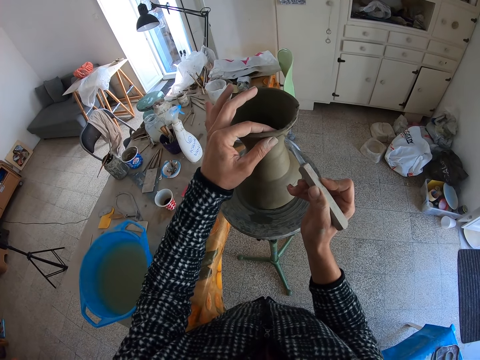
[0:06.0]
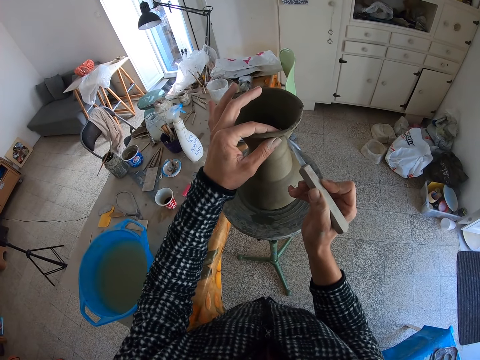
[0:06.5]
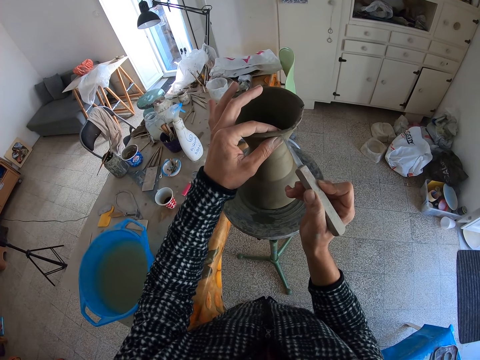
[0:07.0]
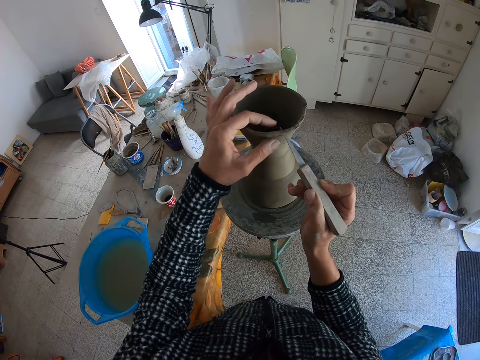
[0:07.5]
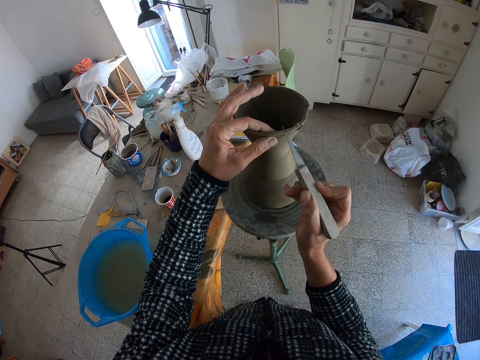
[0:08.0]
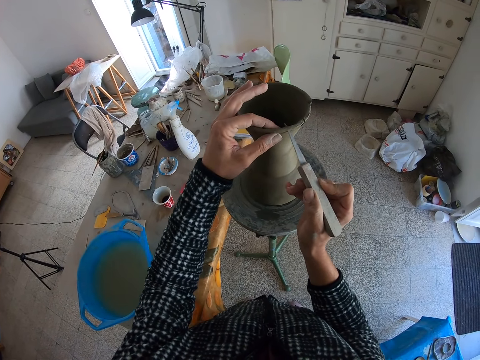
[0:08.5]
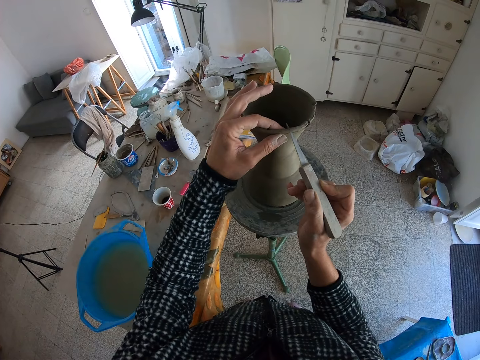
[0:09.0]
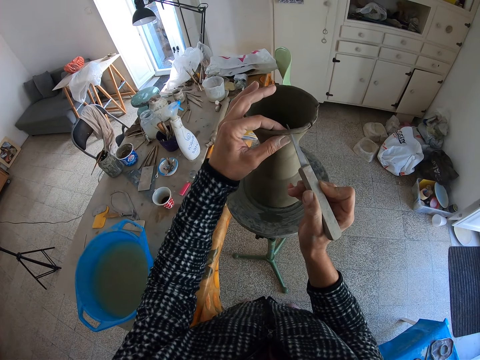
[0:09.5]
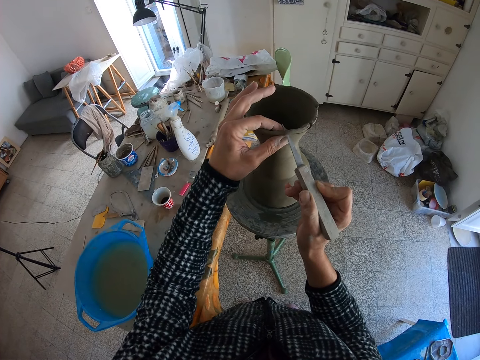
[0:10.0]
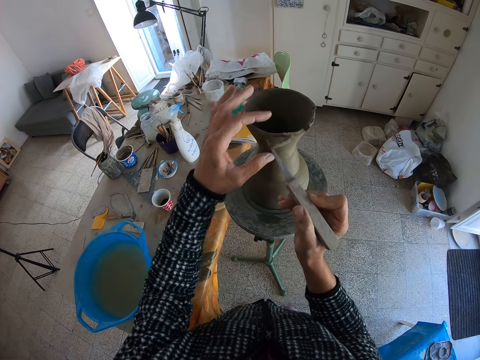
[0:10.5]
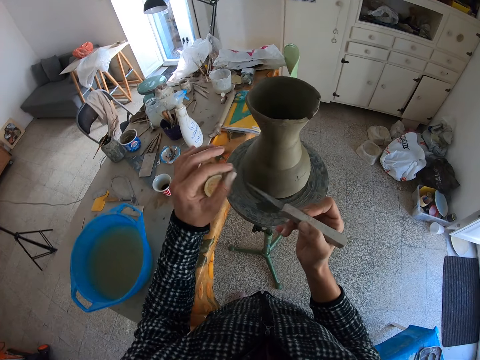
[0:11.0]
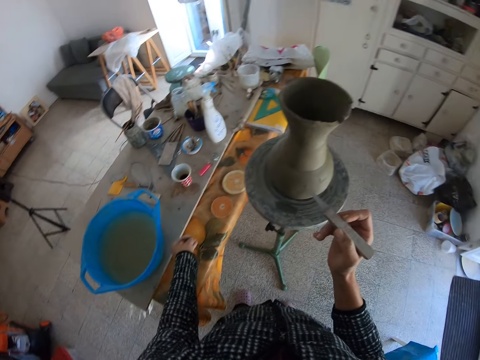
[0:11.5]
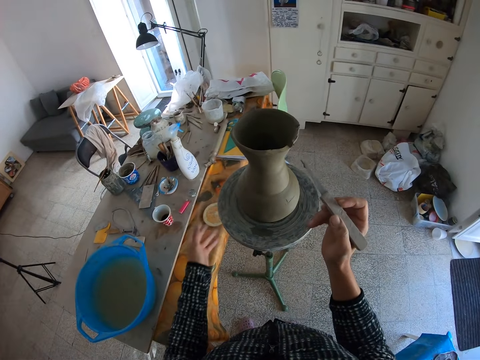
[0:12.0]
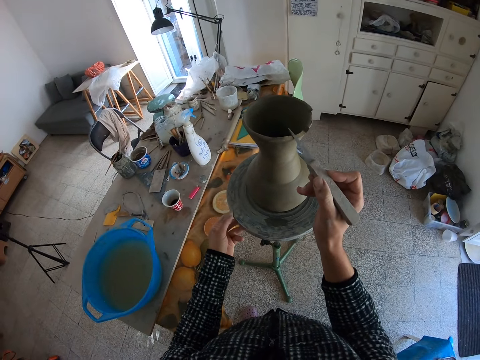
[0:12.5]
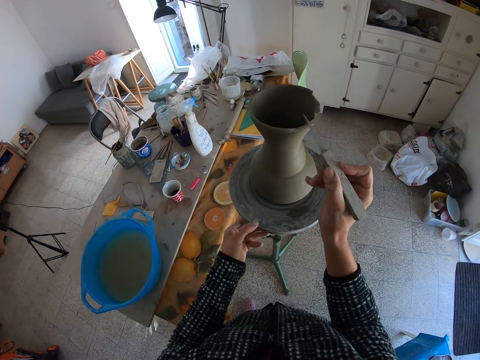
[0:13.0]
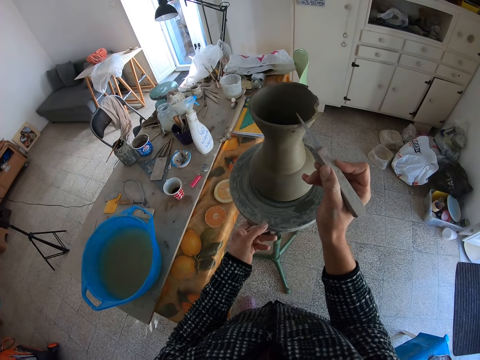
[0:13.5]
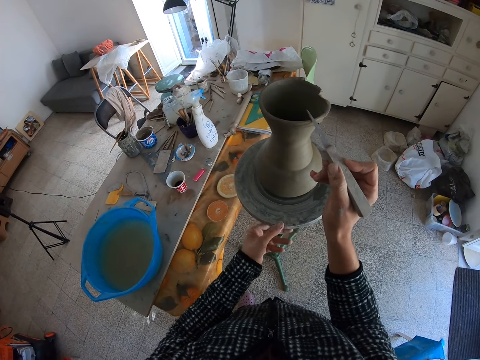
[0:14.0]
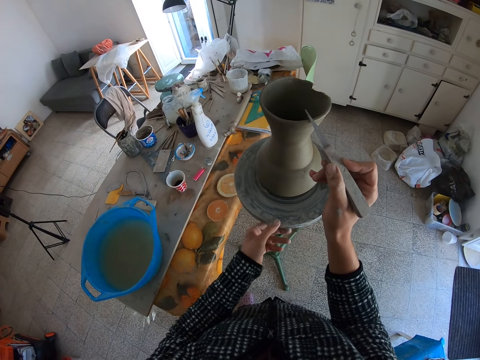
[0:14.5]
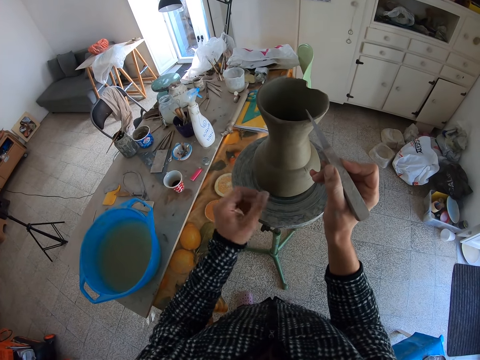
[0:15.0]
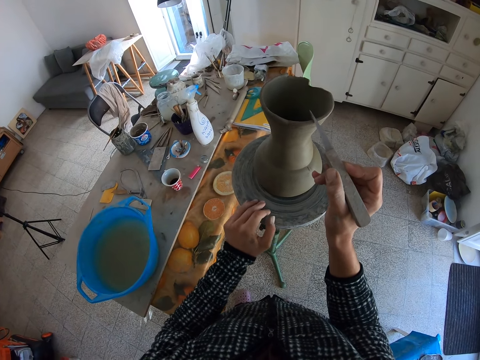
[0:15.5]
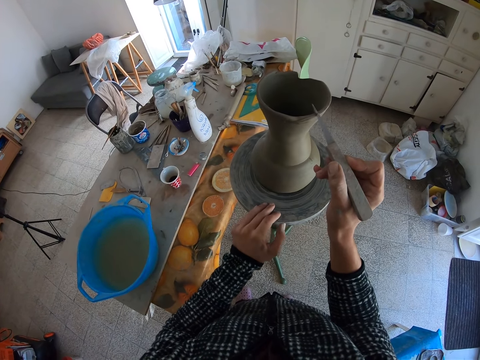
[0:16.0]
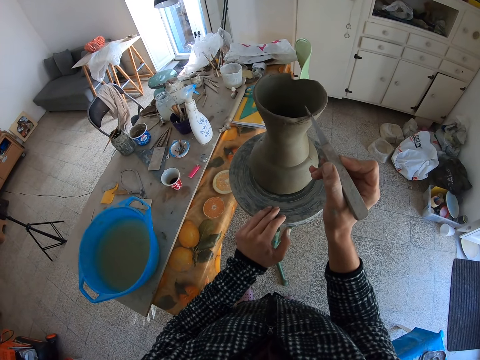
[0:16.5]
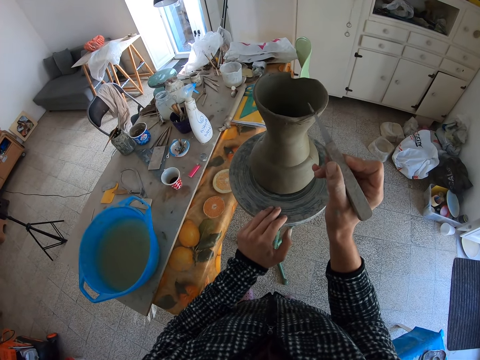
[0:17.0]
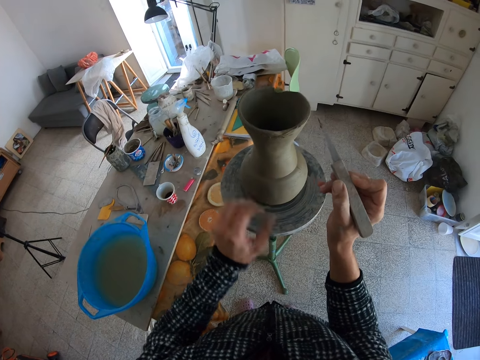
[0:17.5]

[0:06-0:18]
The camera wearer trims the clay with the blade in his right hand. He cuts the clay with the blade in his right hand. He removes a portion of clay on the blade with his left hand. He drops the portion of clay on the table with his left hand. He rolls the potter's wheel with his left hand. He trims the clay with the blade in his right hand.

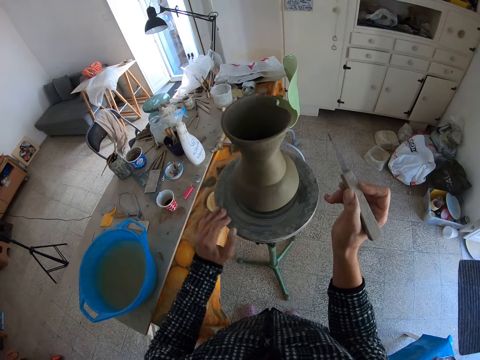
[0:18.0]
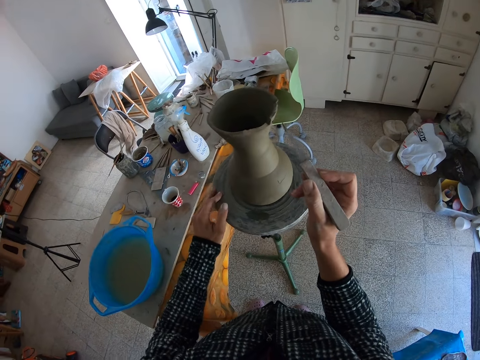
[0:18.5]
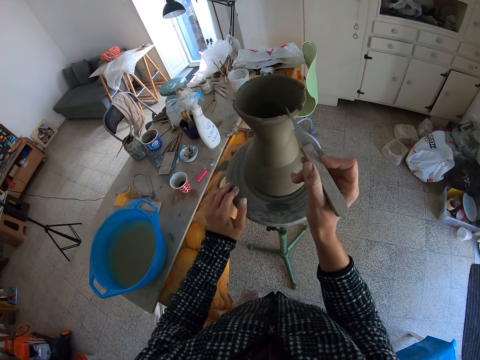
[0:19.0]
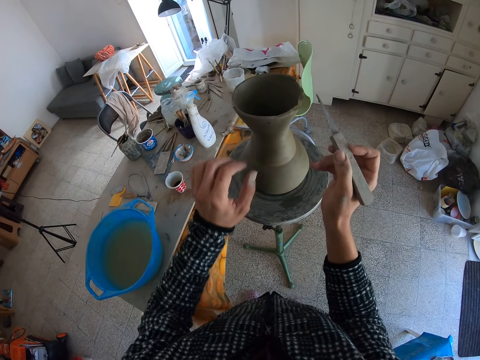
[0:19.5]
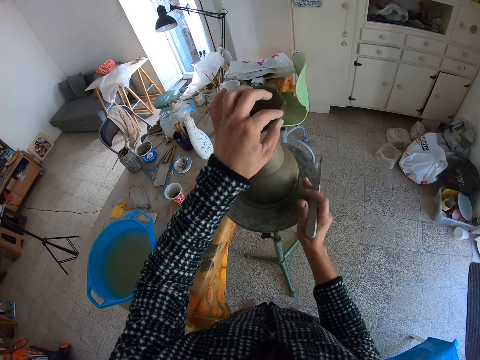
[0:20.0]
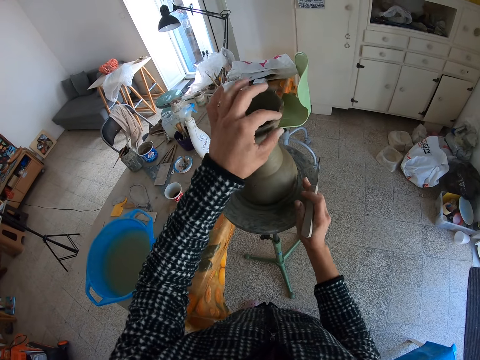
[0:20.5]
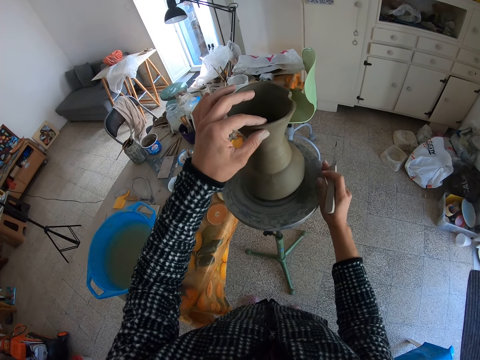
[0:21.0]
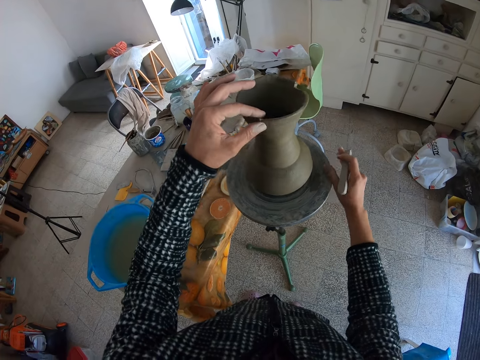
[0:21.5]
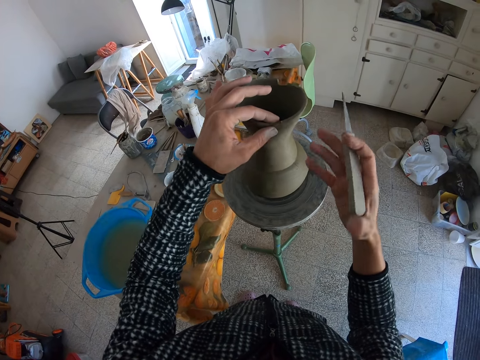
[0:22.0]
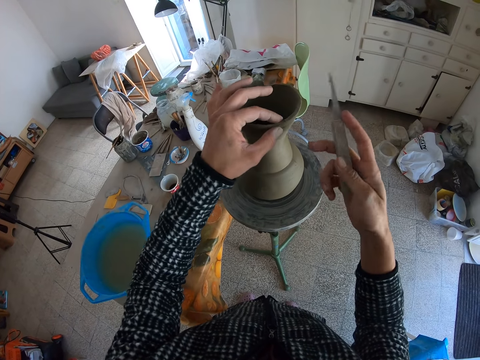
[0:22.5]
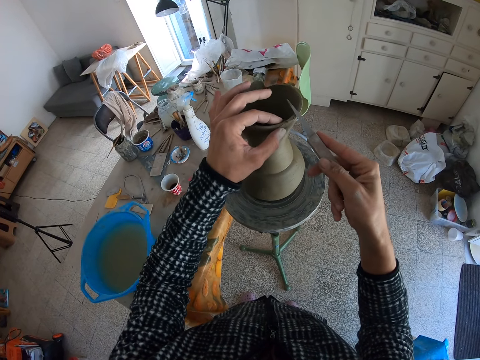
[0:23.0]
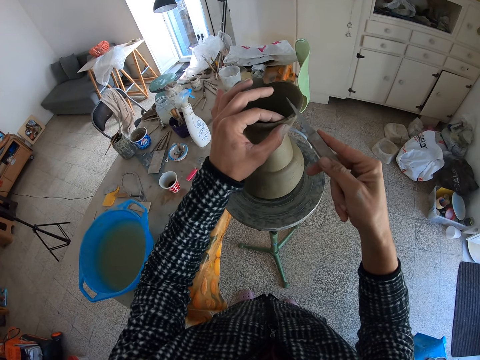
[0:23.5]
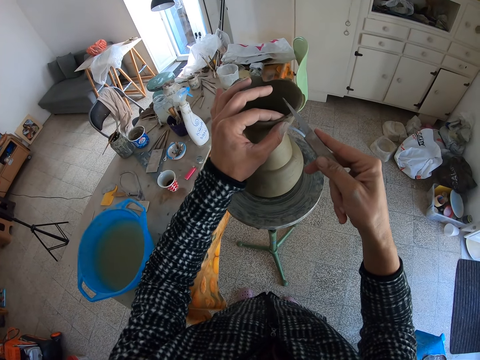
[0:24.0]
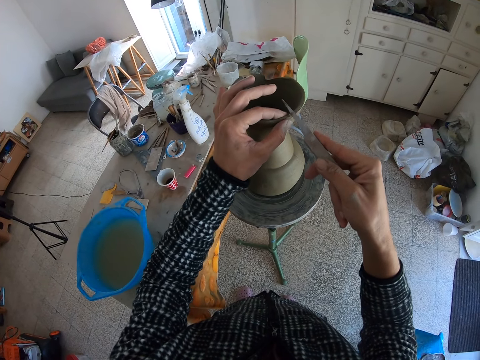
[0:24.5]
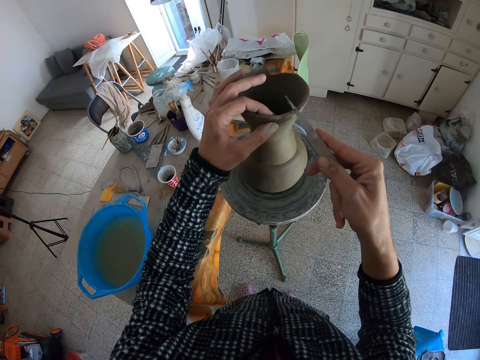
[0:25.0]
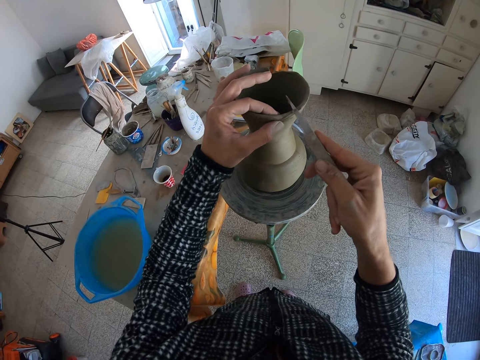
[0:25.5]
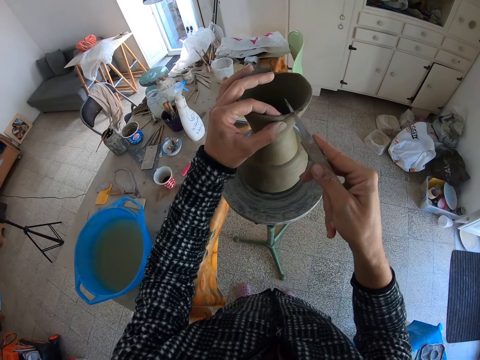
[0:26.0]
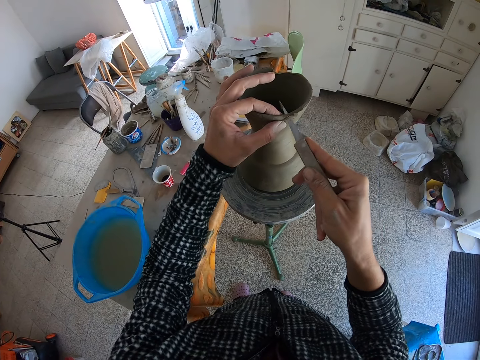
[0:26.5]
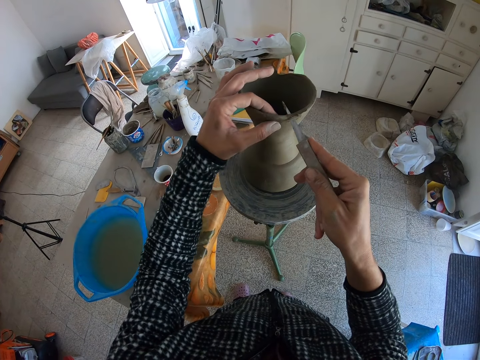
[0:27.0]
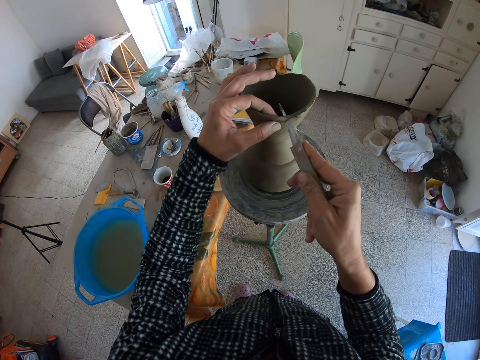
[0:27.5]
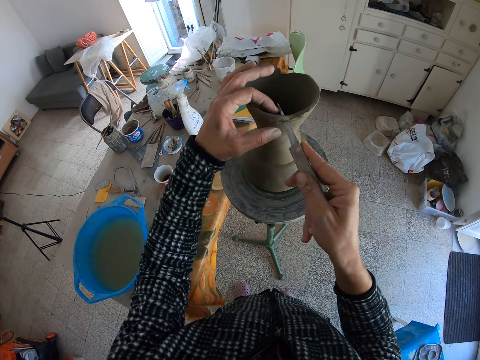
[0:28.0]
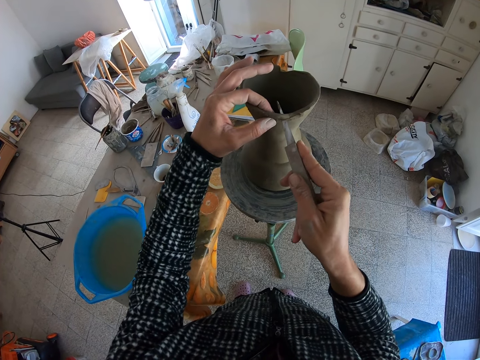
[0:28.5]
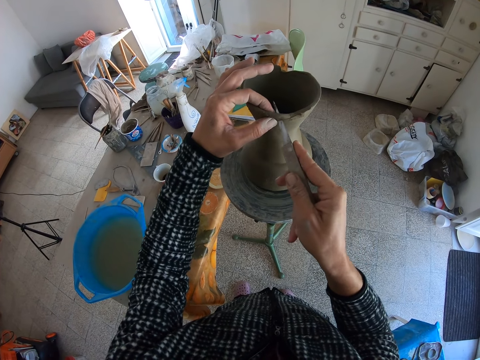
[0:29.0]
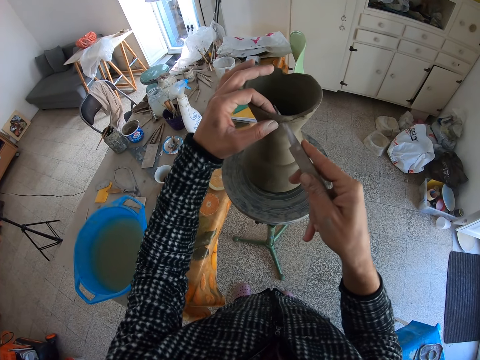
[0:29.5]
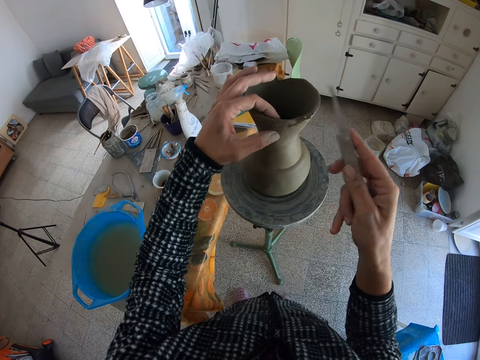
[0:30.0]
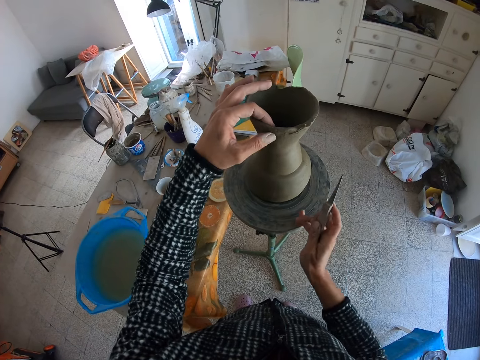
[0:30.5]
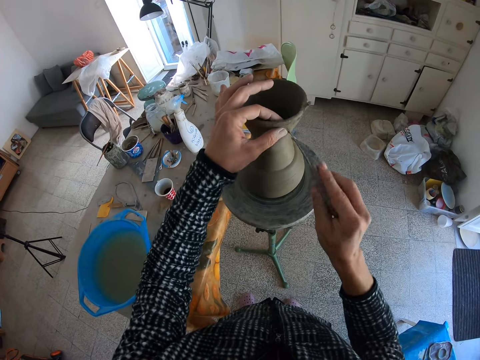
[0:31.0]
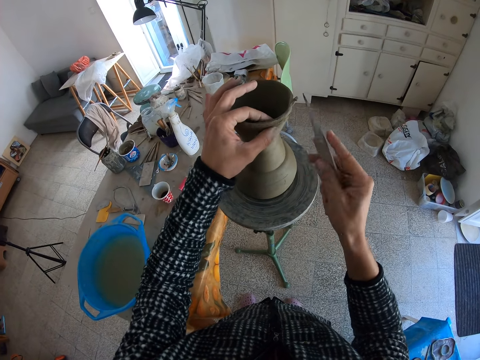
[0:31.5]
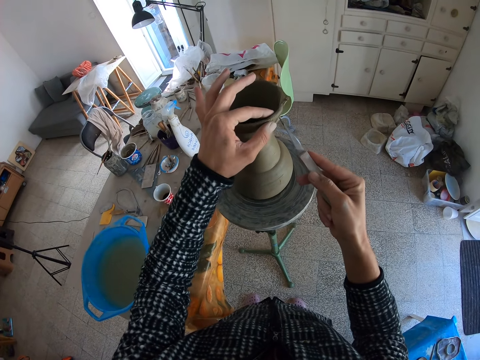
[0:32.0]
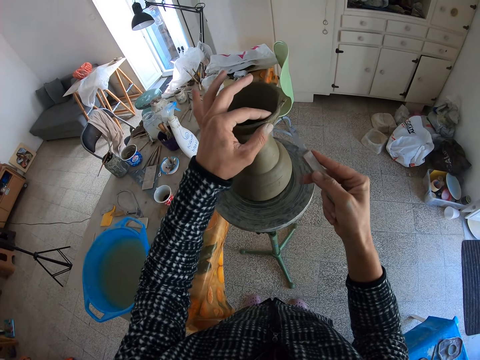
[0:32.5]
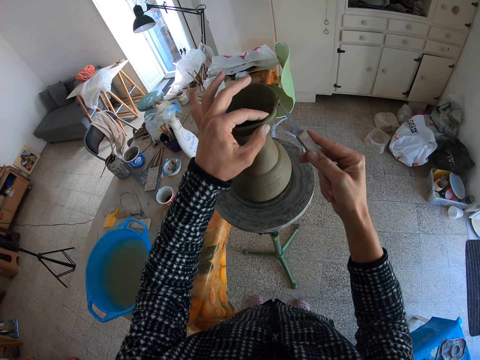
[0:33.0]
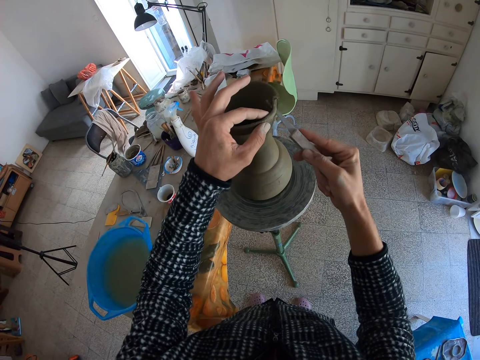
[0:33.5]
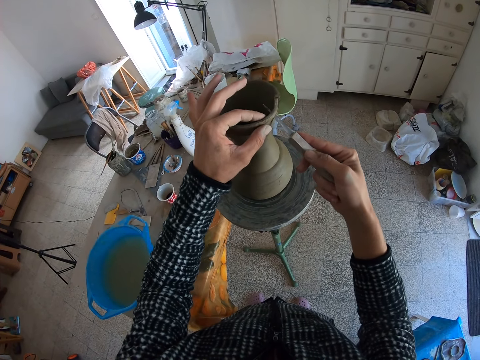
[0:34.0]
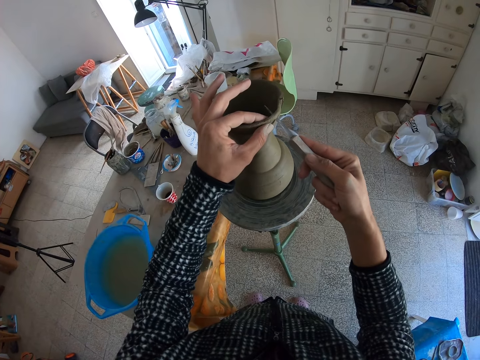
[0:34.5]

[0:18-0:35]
The camera wearer trims the clay with the blade in his right hand. He pats the clay with his left hand. He rolls the potter's wheel with his right hand. He holds the clay with his left hand. He trims the clay with the blade in his right hand. He shapes the pottery clay. He rolls the potter's wheel with his right hand. He trims the clay with the blade in his right hand.
